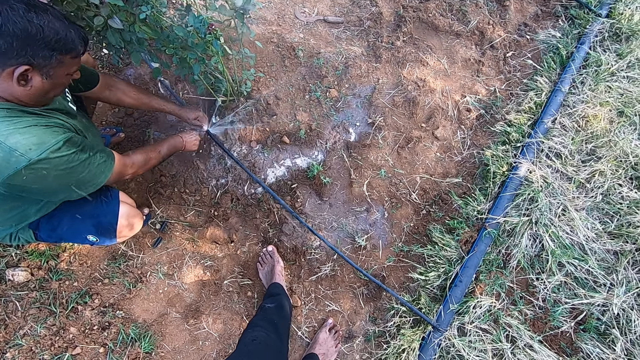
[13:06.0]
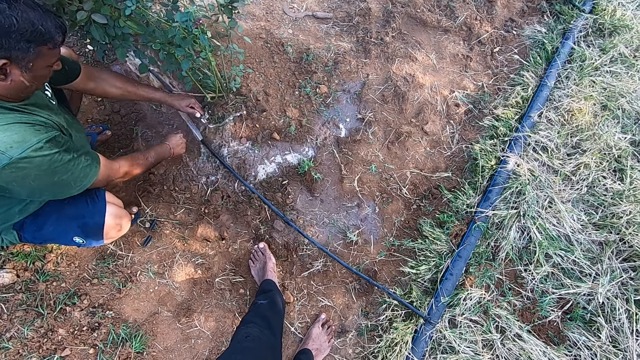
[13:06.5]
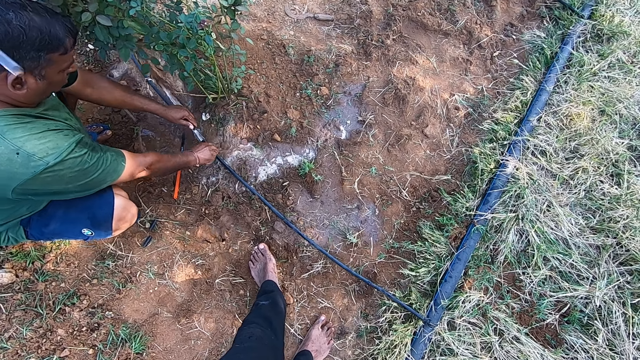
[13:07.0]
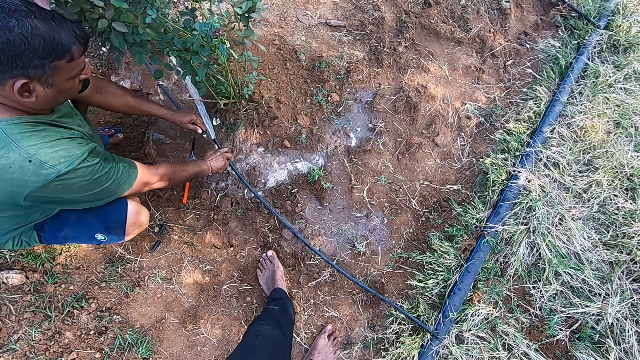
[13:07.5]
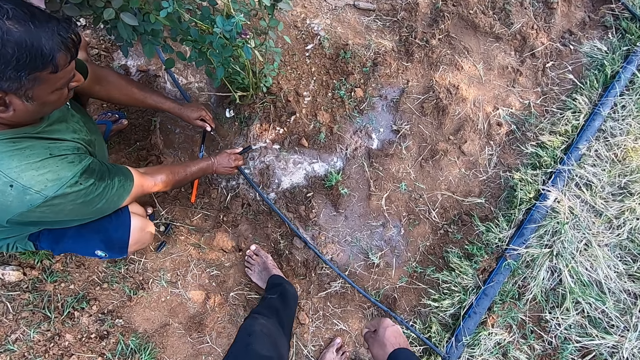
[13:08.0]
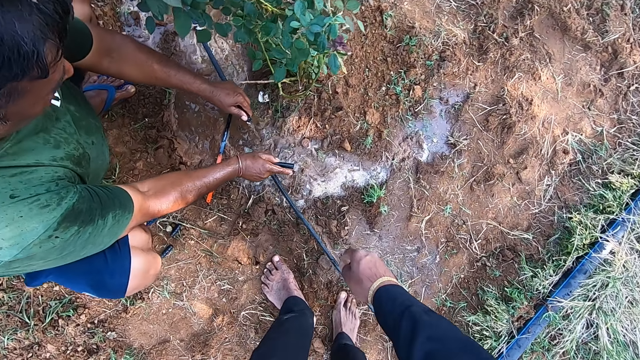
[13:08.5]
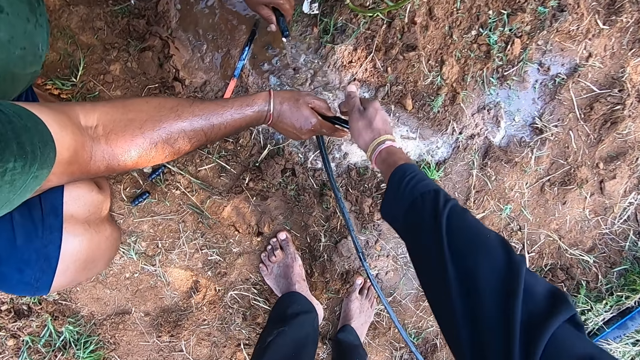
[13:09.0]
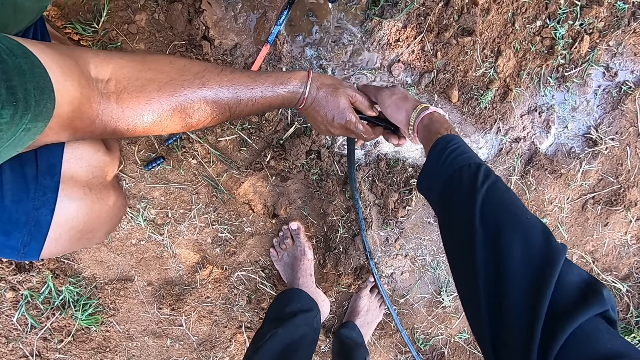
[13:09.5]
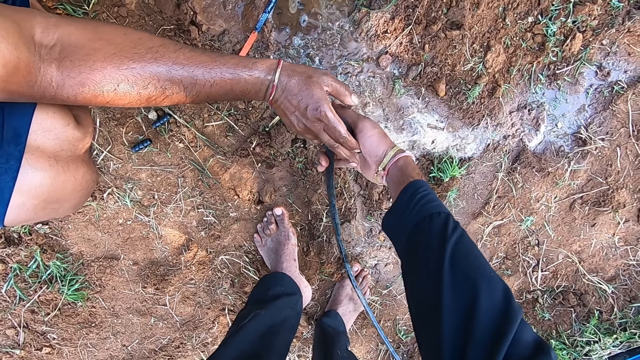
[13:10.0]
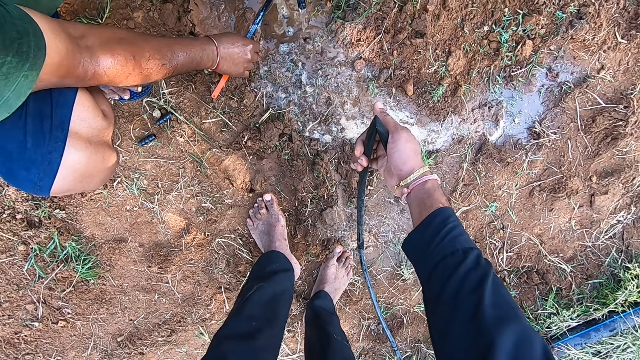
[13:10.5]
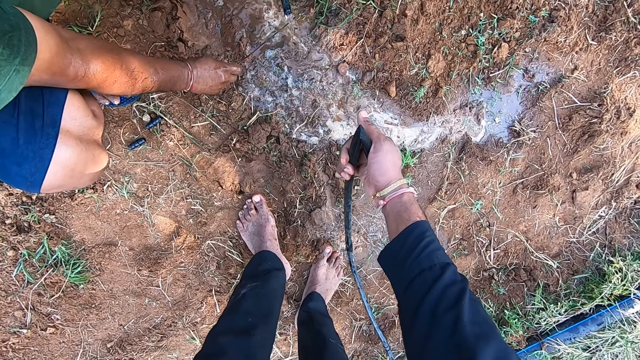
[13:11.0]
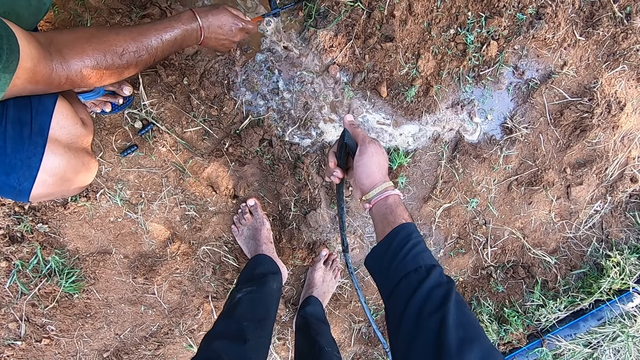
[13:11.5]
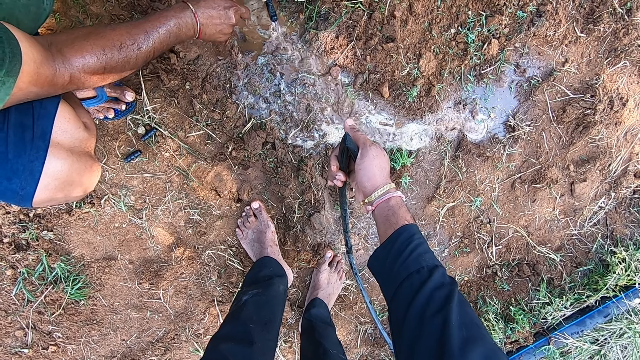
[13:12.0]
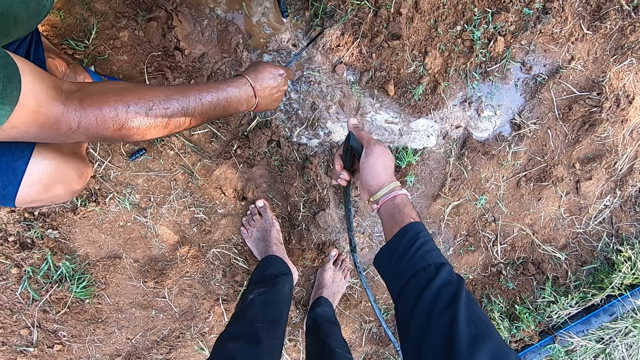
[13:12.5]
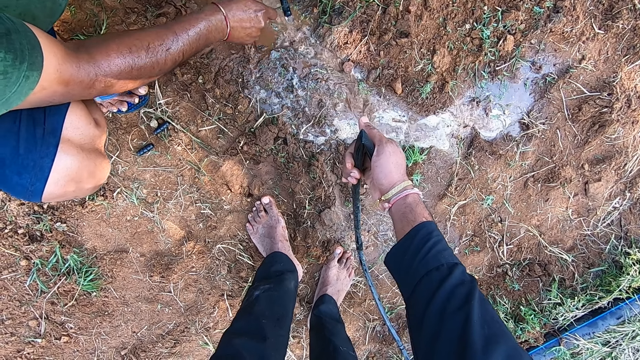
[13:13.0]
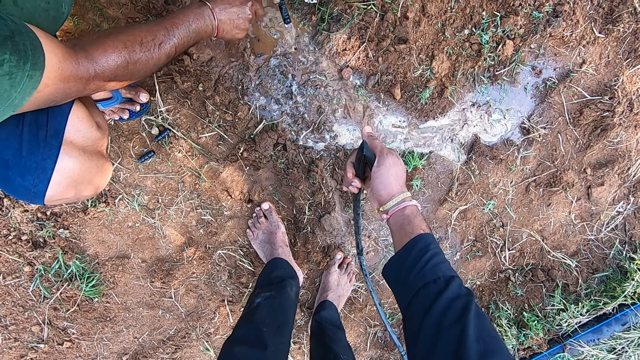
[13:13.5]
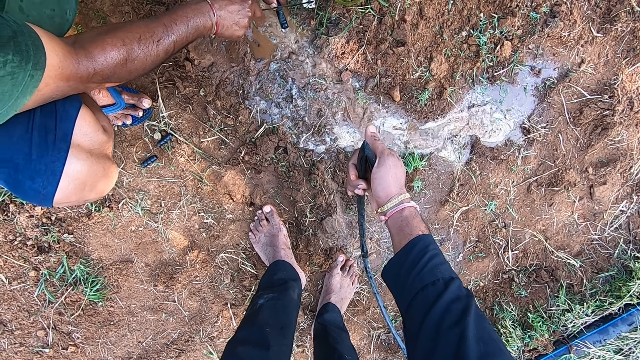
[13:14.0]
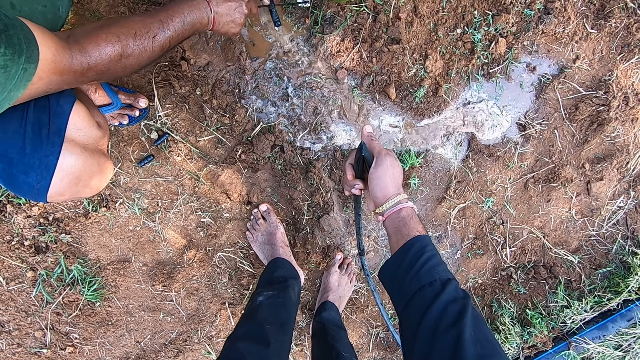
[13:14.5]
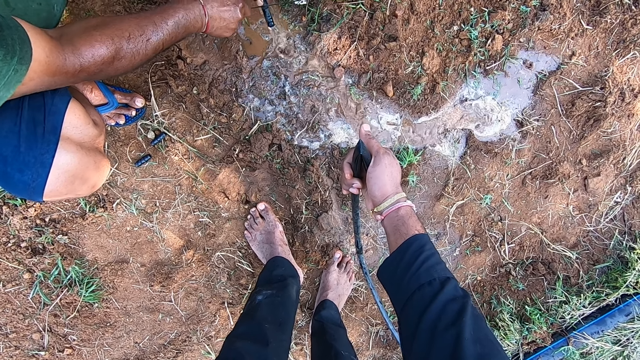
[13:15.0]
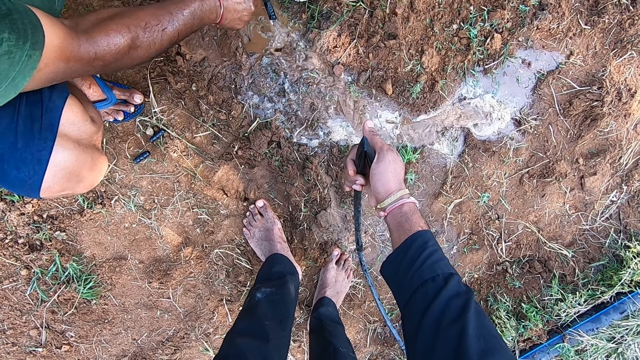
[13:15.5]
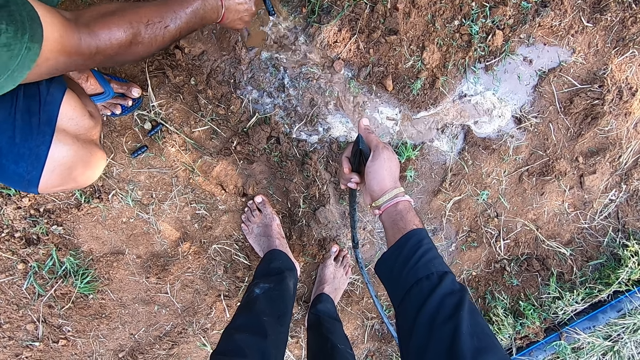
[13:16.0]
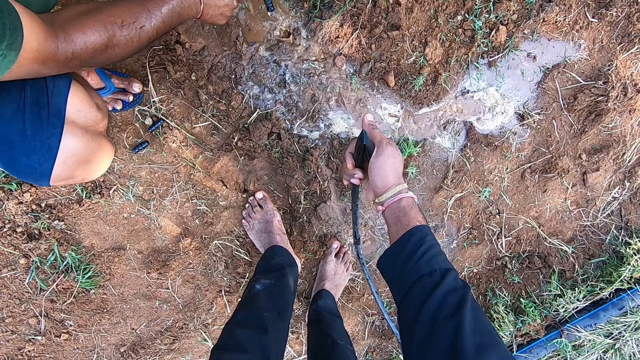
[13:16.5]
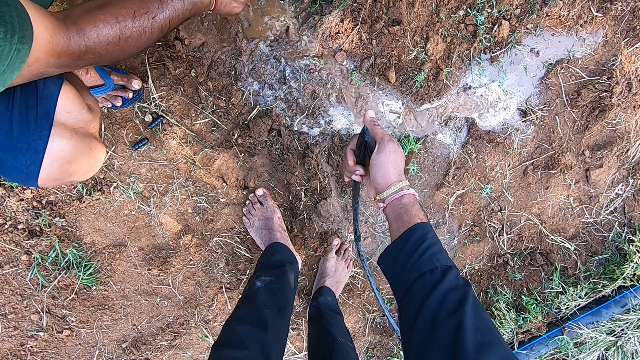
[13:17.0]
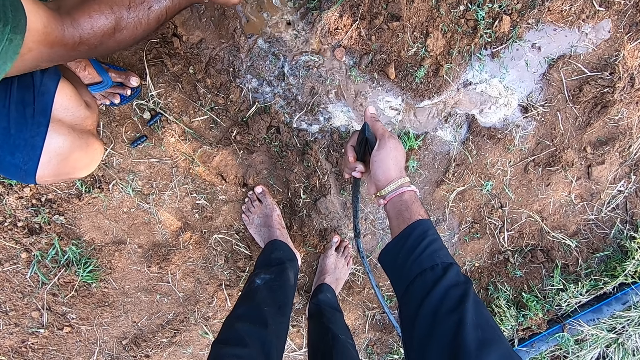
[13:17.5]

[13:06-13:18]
A man drops the hand saw on the ground with his right hand. The man picks up the hose from the ground with his right hand. The man bends the hose with his right hand. The camera wearer collects the hose from the man with his right hand. He looks around. The man picks up the hand saw from the ground with his right hand. The man cuts the hose in his left hand with the hand saw in his right hand.

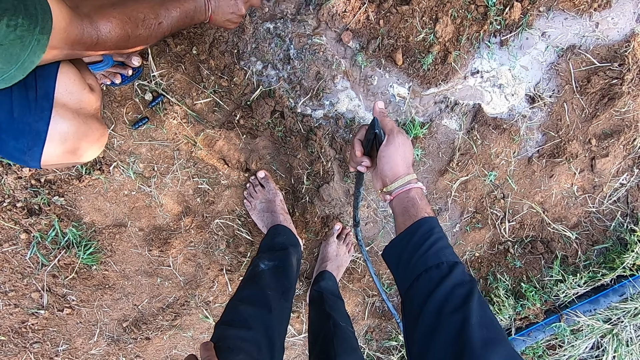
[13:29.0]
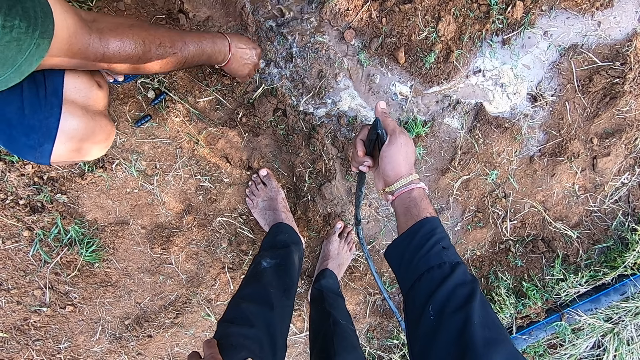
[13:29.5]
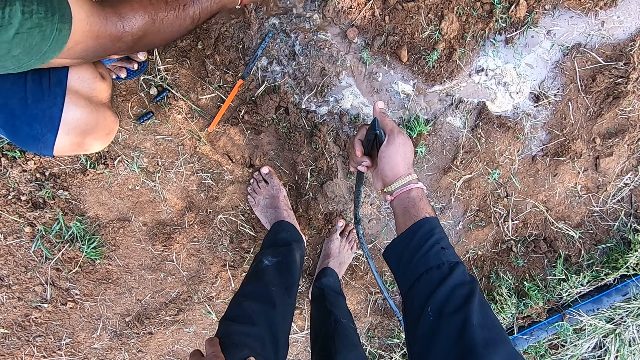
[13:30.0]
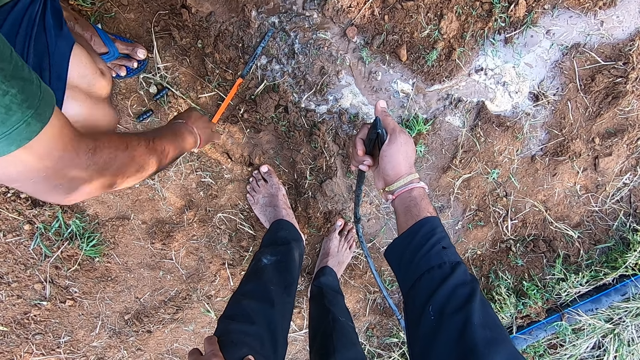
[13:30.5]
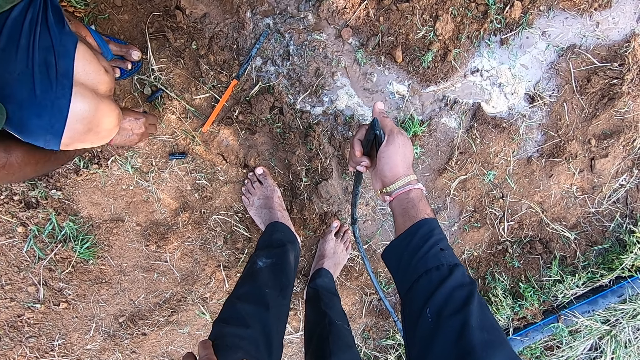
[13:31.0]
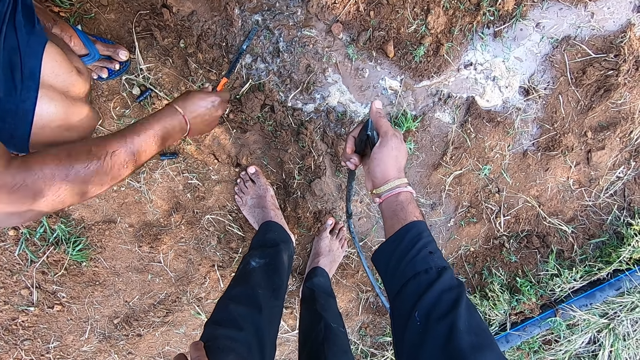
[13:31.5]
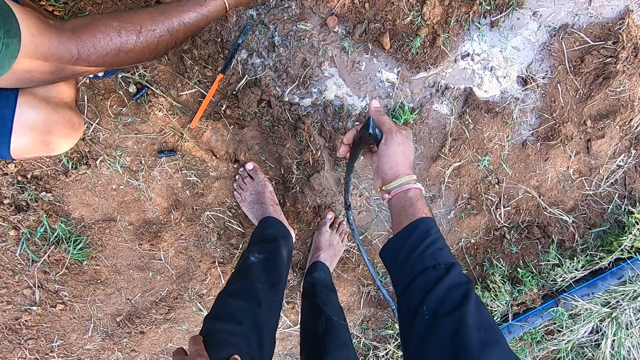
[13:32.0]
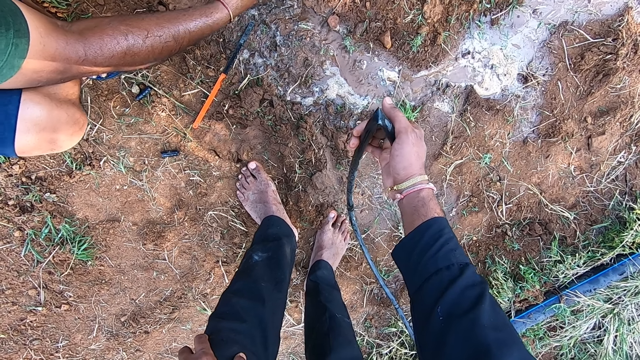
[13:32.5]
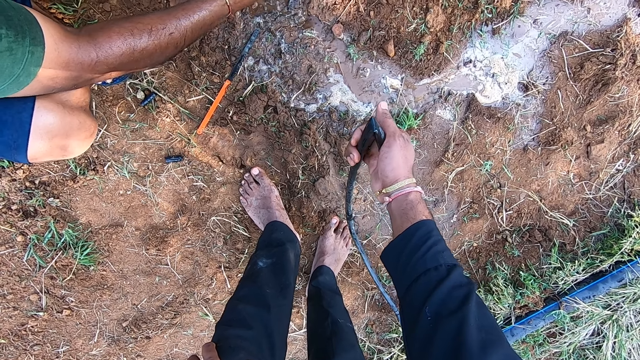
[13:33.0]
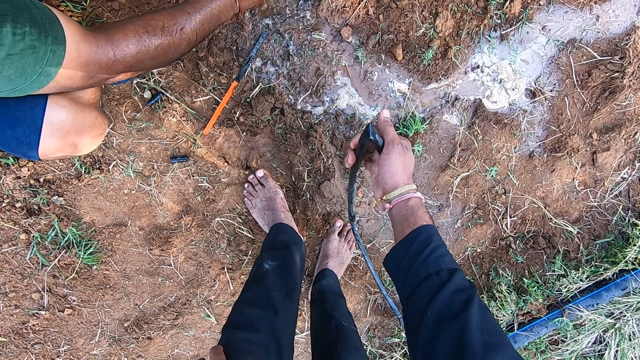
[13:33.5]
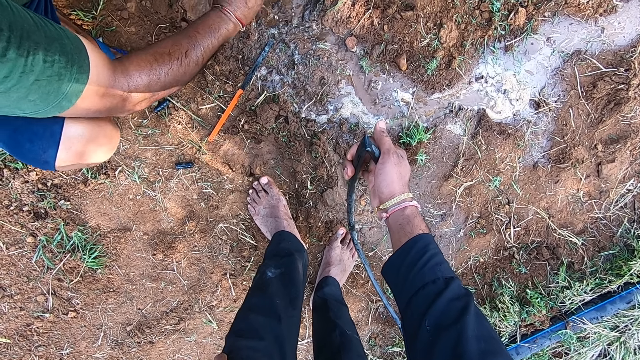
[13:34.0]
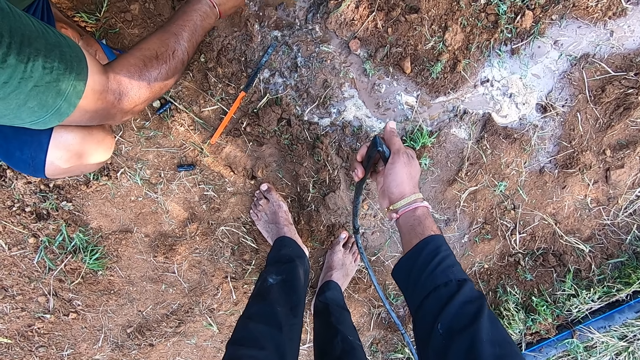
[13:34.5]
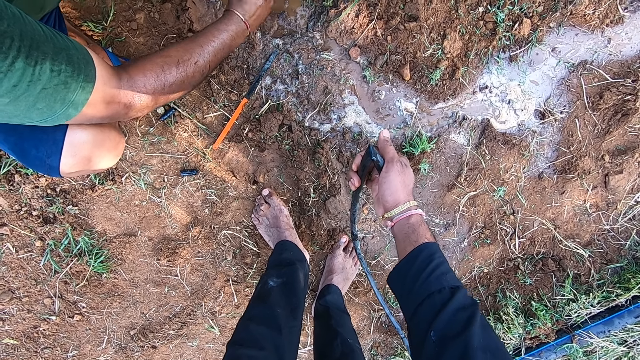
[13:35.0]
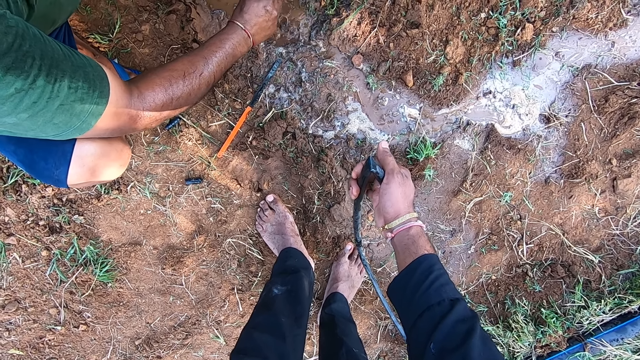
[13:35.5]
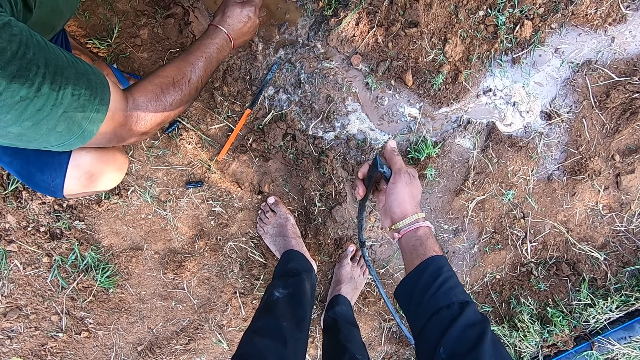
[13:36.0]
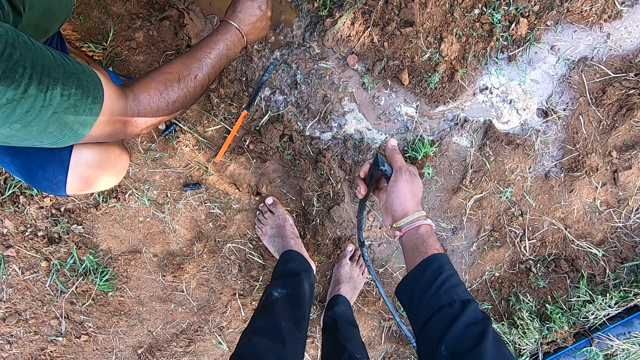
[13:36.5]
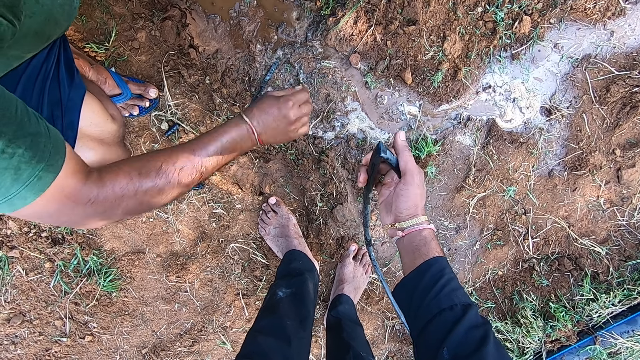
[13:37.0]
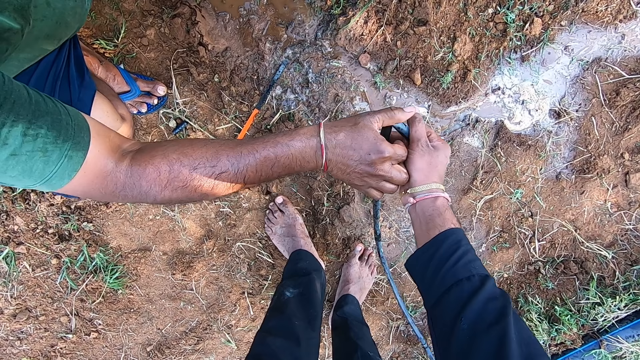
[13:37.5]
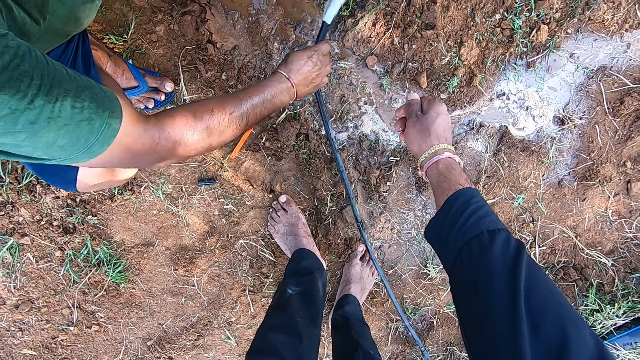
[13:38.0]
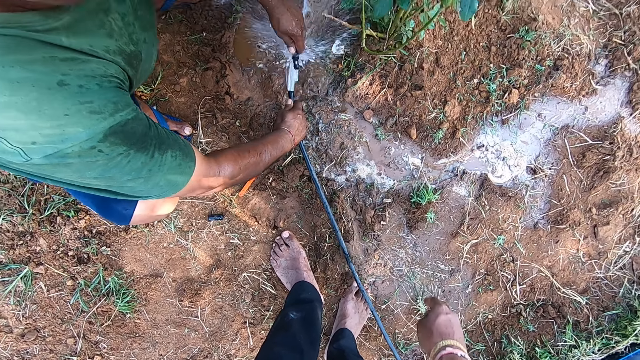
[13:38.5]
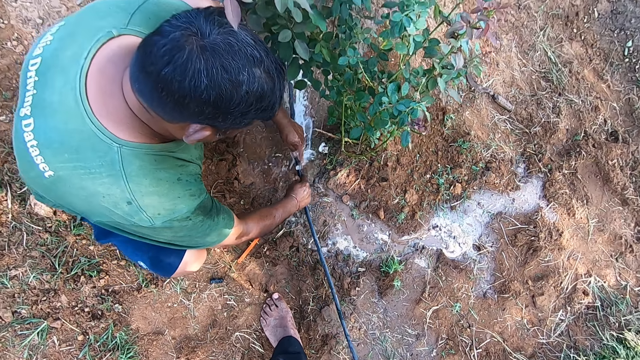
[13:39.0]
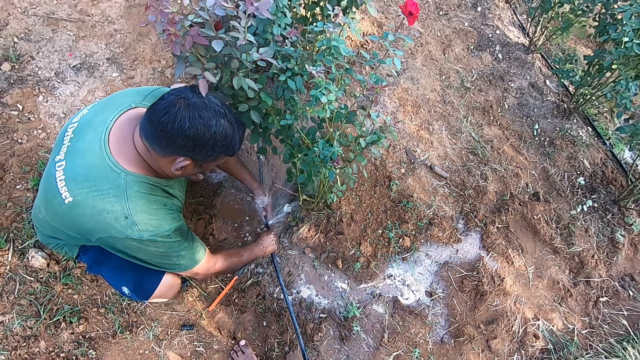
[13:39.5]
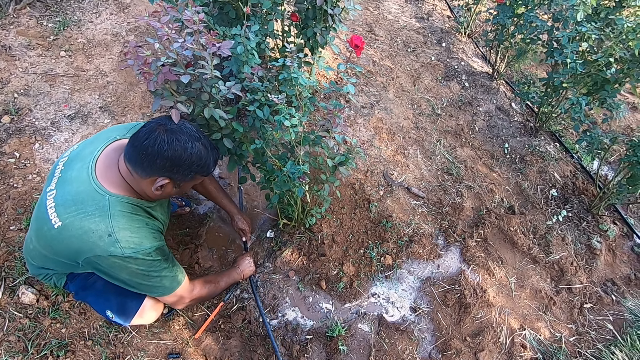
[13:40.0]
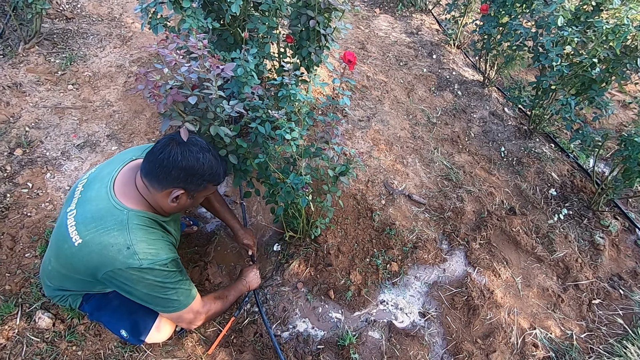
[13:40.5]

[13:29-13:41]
A man drops the hand saw on the ground with his right hand. The man drops a hose tube on the ground with his right hand. The man picks up the hose tube from the ground with his right hand. The man fixes the hose tube into the hose in his left hand with his right hand. The camera wearer passes the hose to the man with his right hand. The man picks the hose pipe from the camera wearer. The camera wearer looks around. The man fixes the hose in his right hand into the hose in his left hand.
